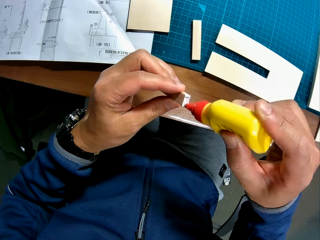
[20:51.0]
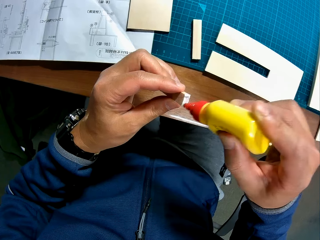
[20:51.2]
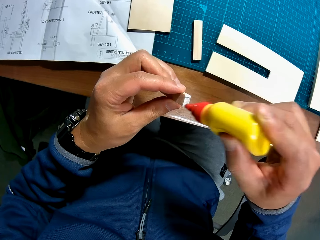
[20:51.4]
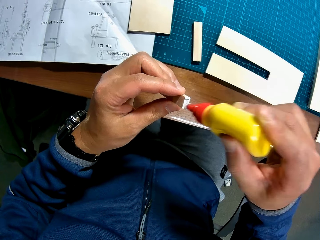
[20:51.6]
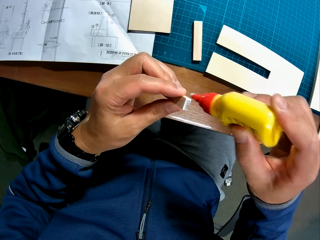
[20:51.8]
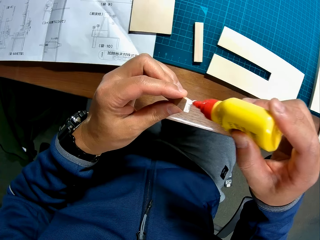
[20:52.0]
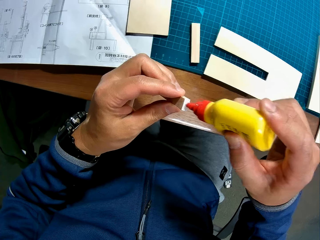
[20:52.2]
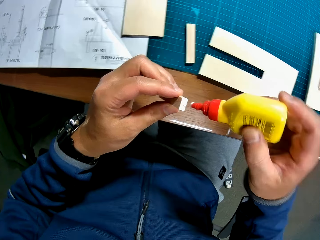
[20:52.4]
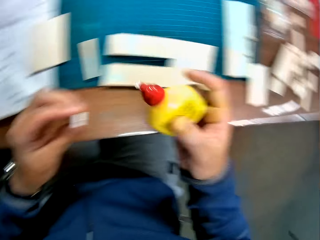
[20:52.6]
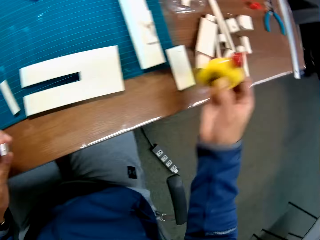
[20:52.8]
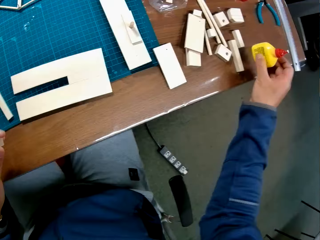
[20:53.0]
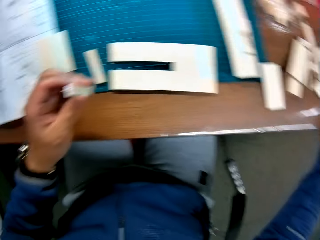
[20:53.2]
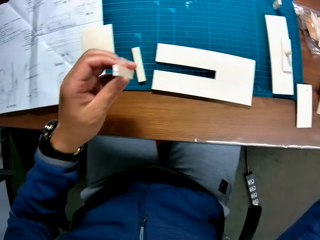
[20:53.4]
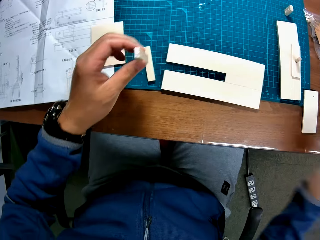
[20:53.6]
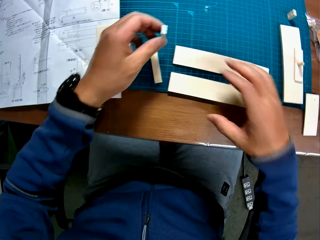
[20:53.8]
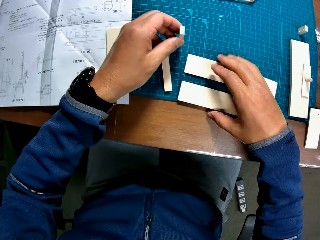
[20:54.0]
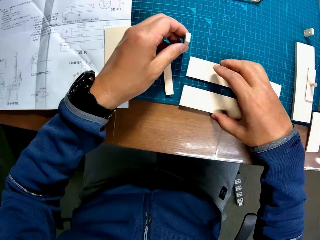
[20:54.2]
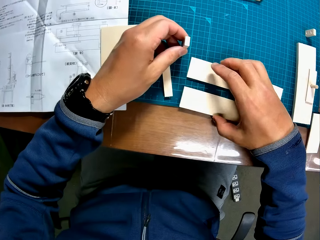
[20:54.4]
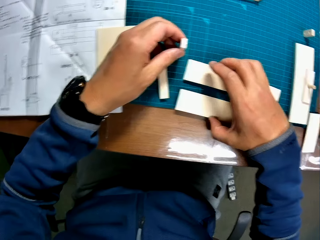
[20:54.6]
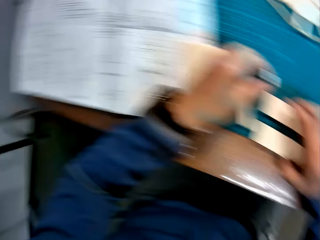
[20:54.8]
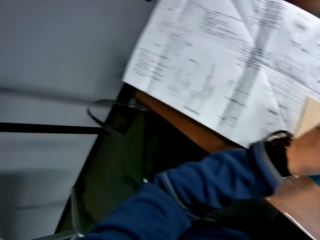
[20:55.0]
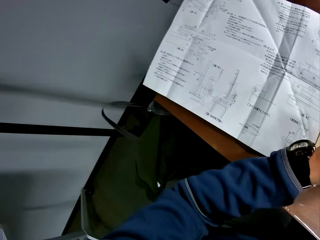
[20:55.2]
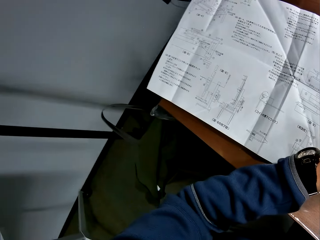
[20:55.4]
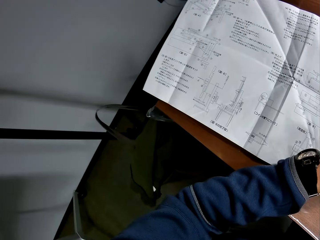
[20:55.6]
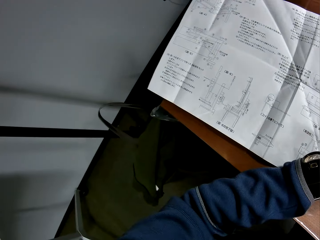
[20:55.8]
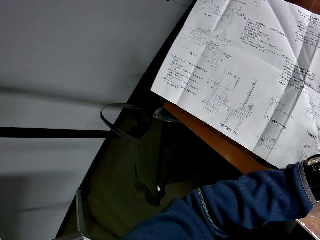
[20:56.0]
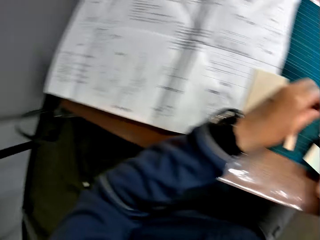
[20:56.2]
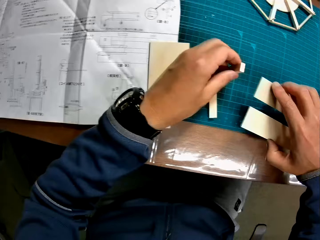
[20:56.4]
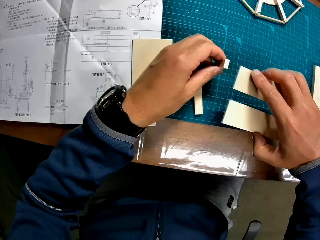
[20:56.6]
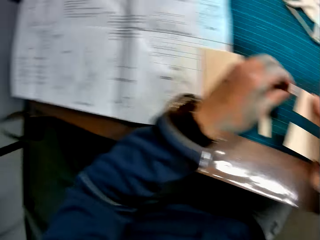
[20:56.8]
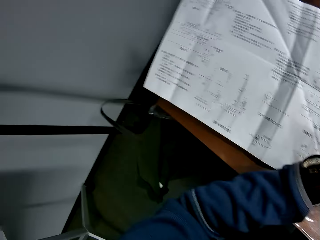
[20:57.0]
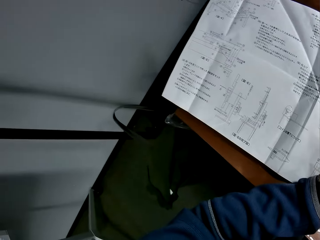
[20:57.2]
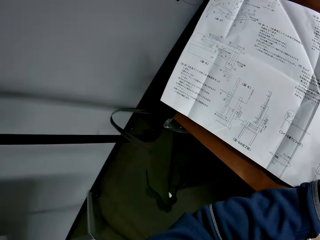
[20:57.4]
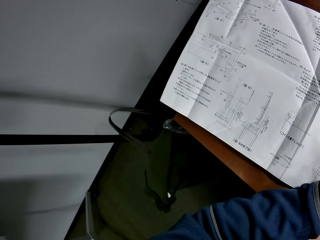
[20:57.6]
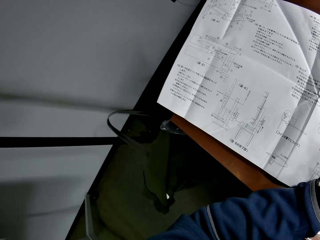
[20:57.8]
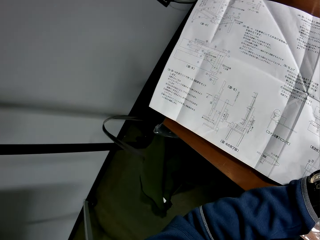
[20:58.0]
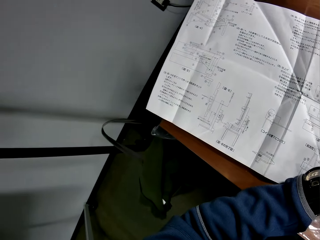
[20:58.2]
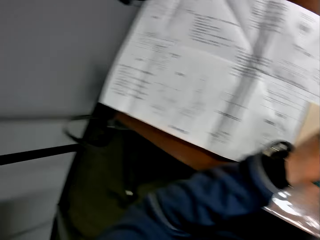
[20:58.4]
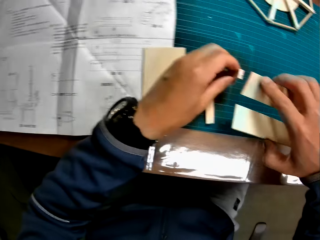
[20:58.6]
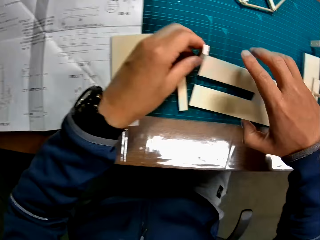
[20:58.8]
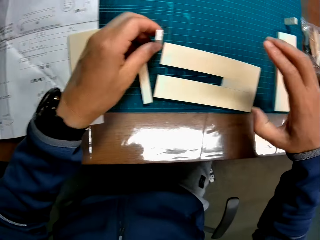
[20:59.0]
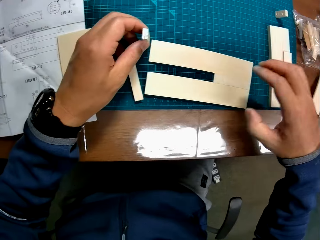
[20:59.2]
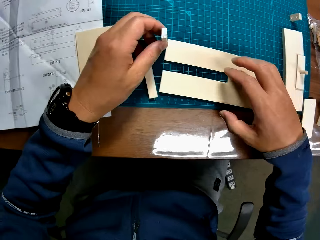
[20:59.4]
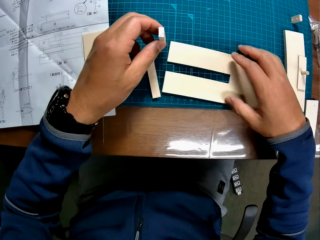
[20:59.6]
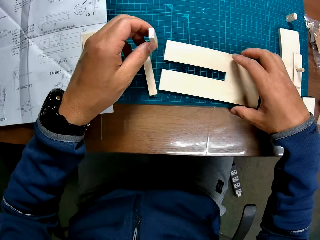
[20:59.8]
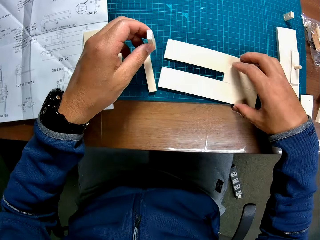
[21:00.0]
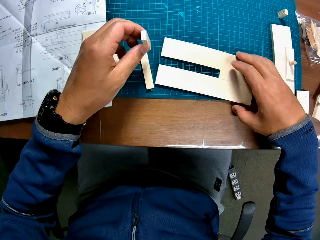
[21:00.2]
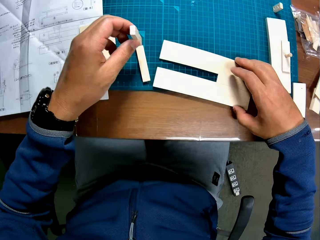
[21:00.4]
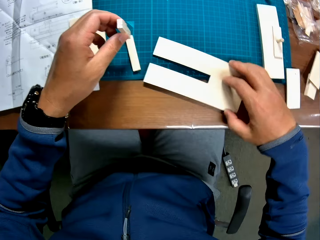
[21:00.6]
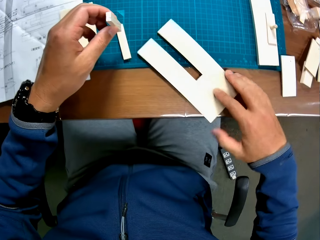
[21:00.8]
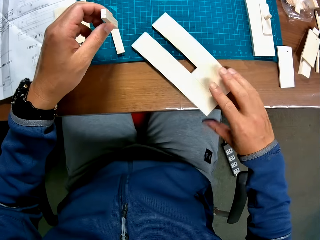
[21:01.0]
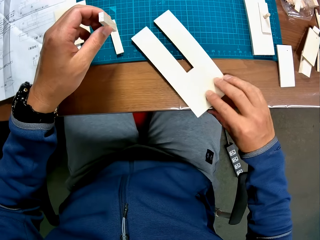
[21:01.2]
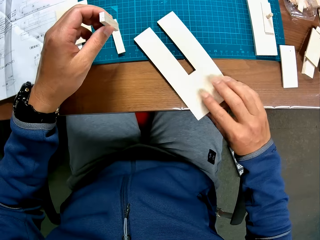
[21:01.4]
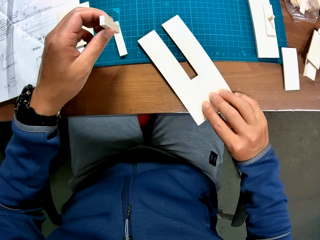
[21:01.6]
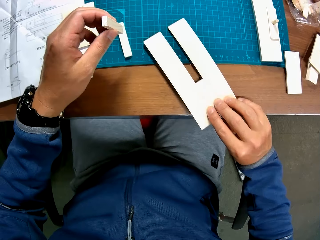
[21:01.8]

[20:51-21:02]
The camera wearer drops the glue on the table with his right hand. He picks a piece of mechanical model from the table with his right hand. He holds the pieces of wood or mechanical model. He looks at the paper. He holds the pieces of wood. He lifts the piece of mechanical model in his right hand towards the piece of mechanical model in his left hand. He looks at the paper. He drops the piece of wood on the floor. He adjusts the piece of mechanical model on the table with his right hand.

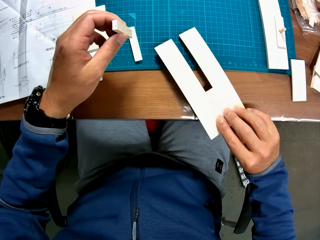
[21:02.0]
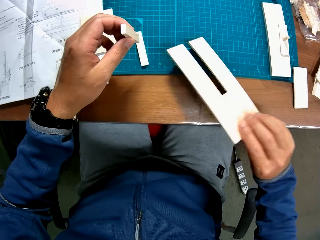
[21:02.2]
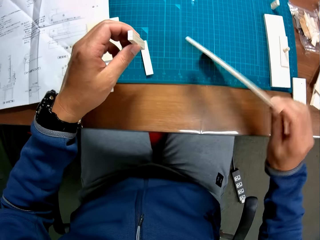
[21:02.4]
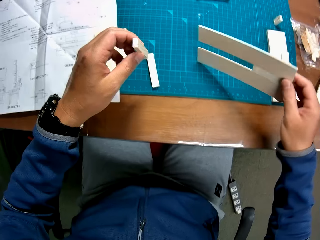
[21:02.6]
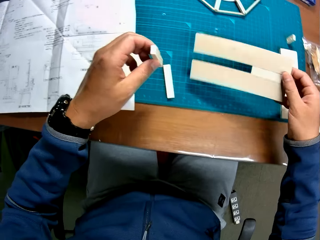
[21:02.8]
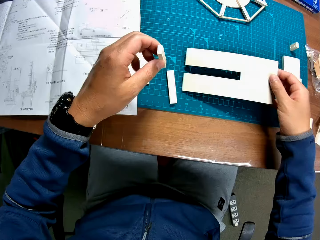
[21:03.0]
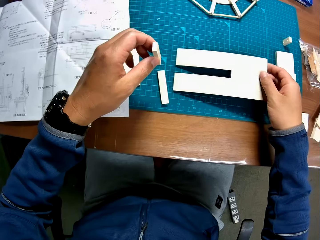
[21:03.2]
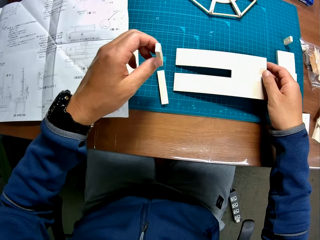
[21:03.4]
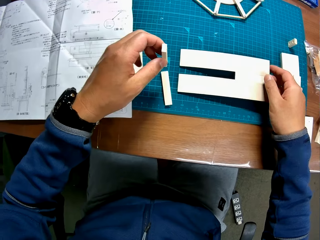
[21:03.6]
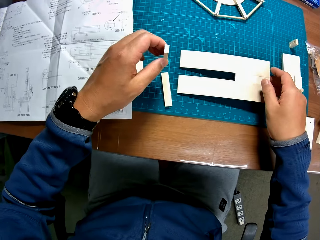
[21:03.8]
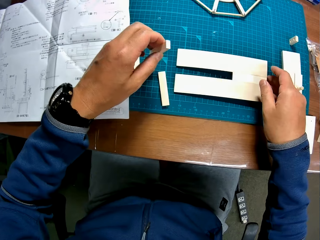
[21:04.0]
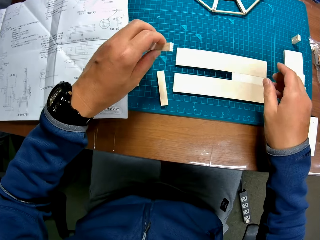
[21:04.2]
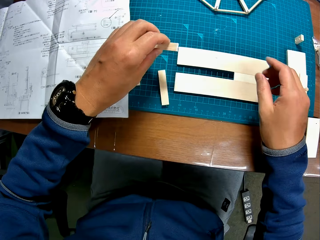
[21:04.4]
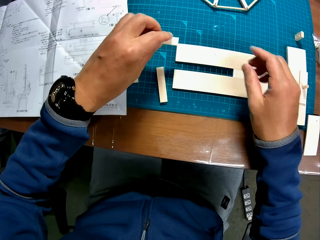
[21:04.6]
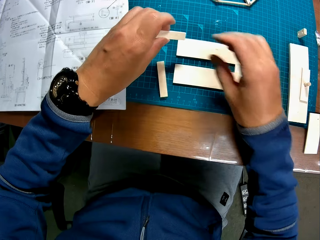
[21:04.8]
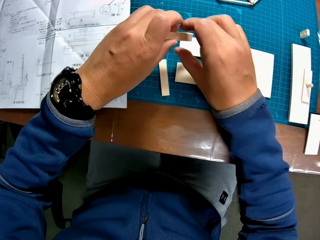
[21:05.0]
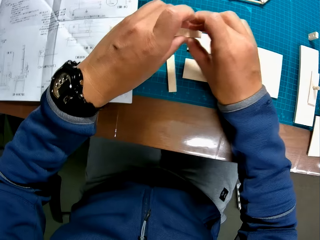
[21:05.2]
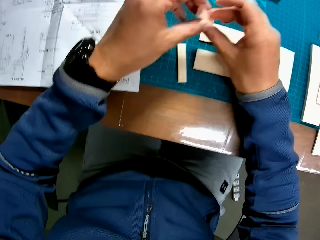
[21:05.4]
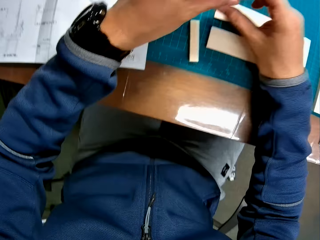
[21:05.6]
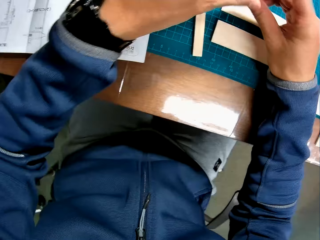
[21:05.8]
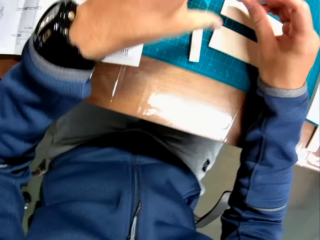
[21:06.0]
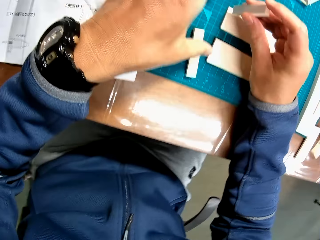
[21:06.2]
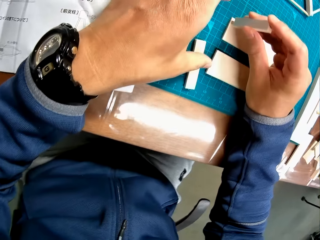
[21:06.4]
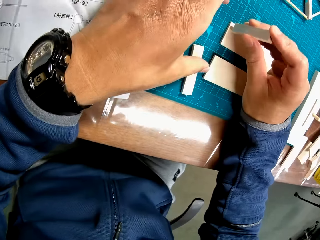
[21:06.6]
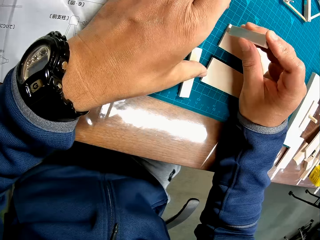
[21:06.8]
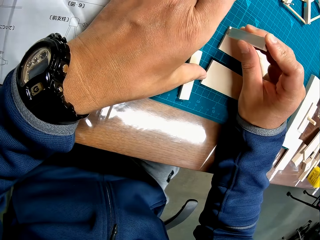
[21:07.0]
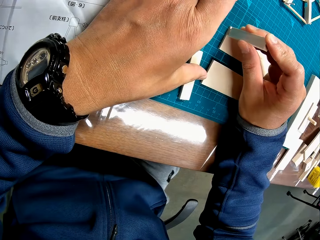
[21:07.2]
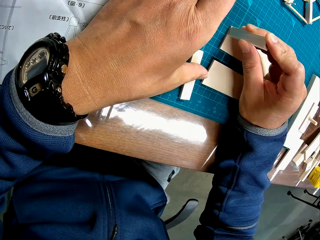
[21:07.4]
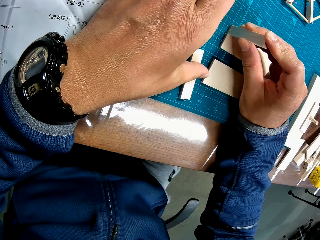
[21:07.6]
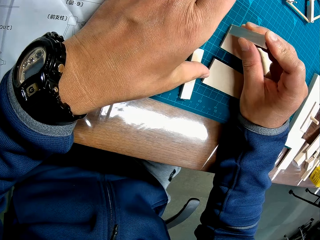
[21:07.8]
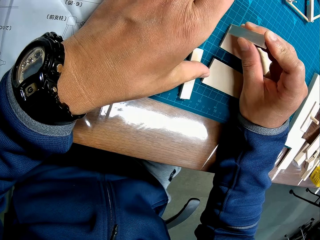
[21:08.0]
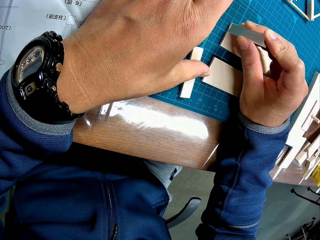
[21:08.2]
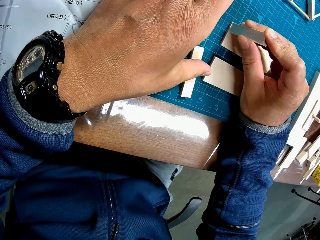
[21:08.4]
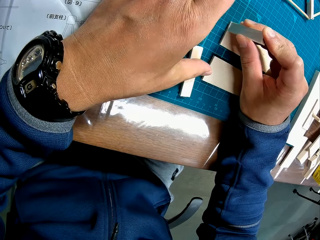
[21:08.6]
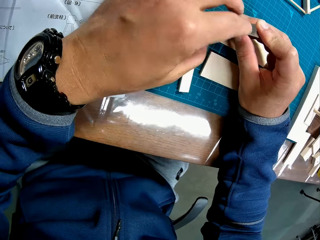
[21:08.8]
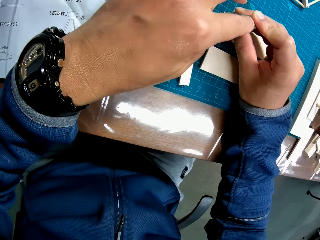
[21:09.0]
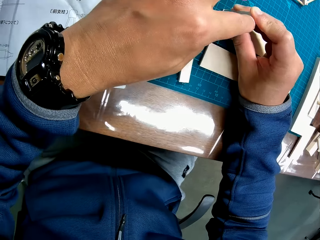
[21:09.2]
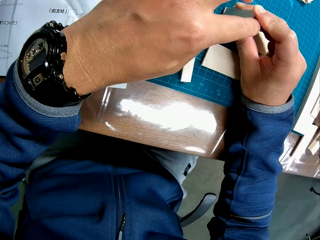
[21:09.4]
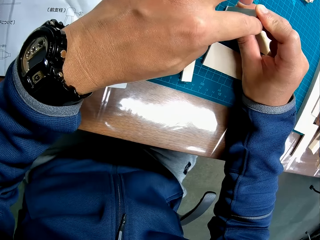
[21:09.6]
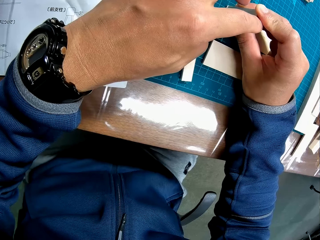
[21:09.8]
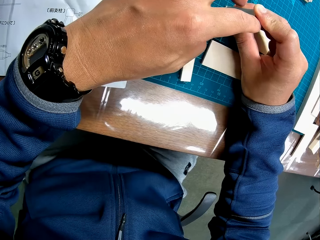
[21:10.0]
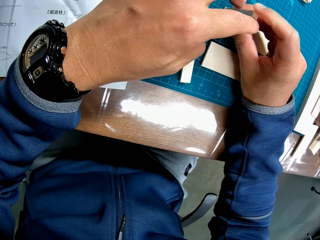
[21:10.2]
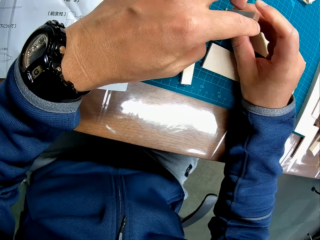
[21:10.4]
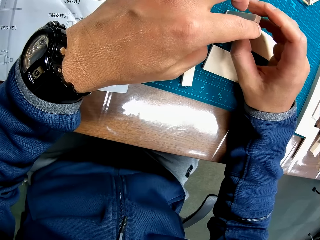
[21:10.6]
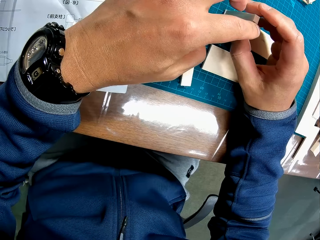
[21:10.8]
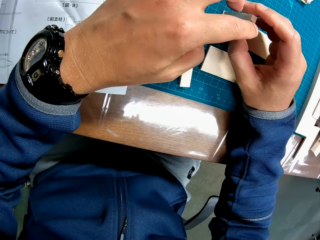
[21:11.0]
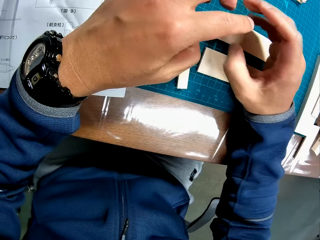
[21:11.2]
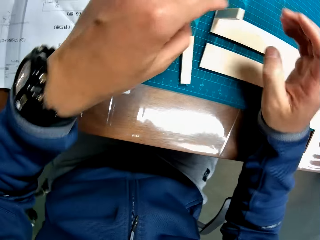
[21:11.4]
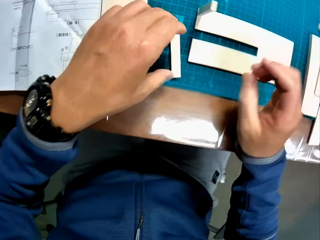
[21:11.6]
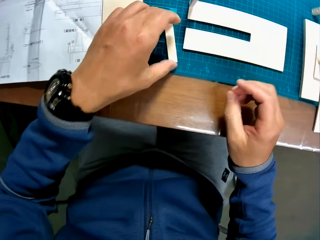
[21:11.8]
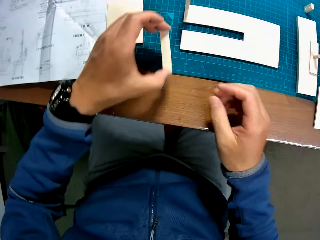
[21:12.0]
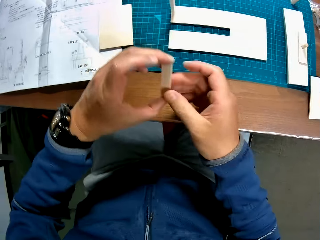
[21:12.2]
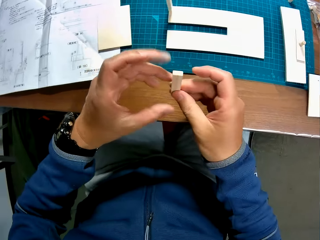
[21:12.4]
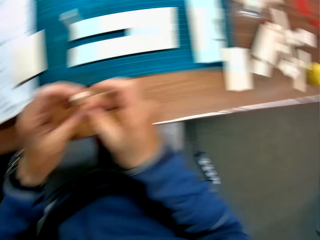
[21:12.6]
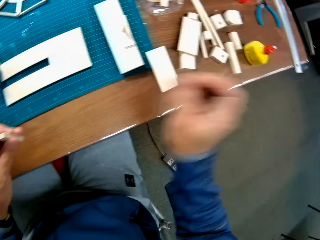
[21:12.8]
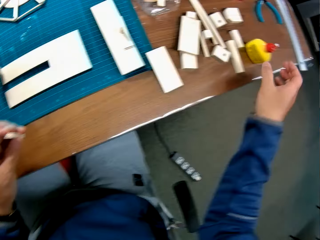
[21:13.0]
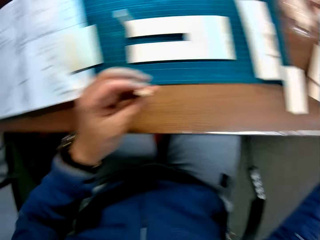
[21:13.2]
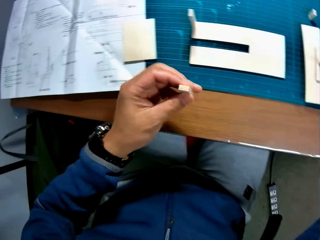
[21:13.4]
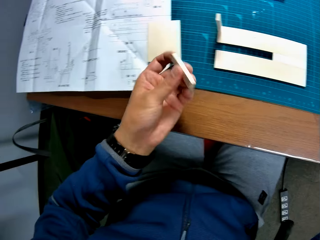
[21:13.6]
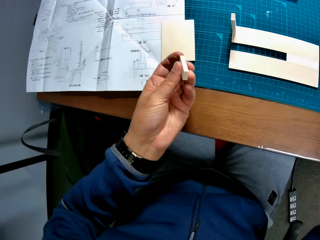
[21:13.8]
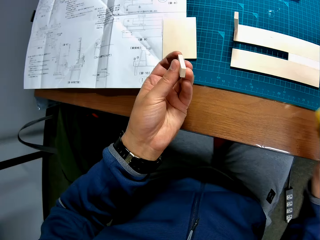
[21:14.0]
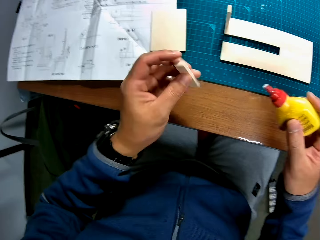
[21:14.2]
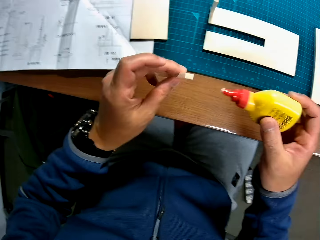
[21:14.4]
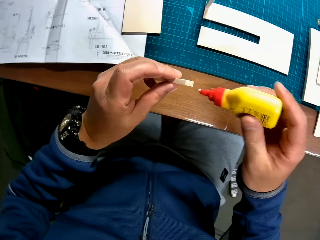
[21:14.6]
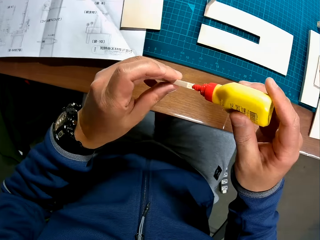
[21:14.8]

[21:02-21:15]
The camera wearer picks up the piece of wood or mechanical model. He puts the piece of wood on the table. He passes a piece of mechanical model from his left hand to his right hand. He places the piece of mechanical model in his right hand on the piece of mechanical model on the table. He sticks the pieces of wood together. He picks a piece of mechanical model from the table with his left hand. He picks up the glue from the table with his right hand.
